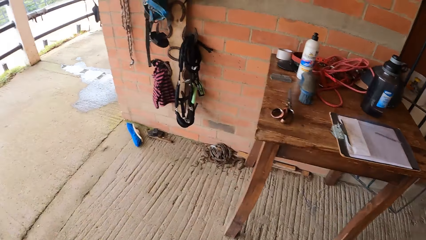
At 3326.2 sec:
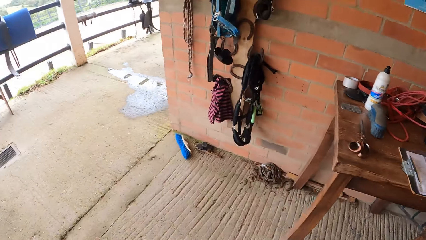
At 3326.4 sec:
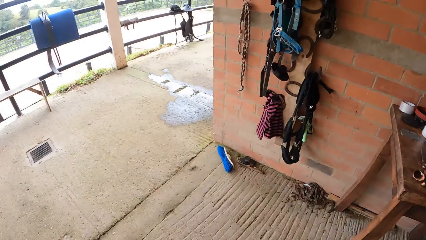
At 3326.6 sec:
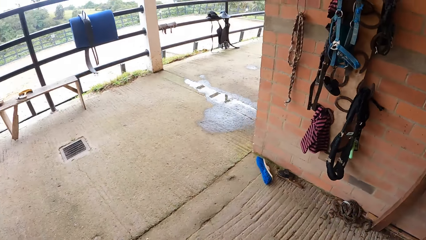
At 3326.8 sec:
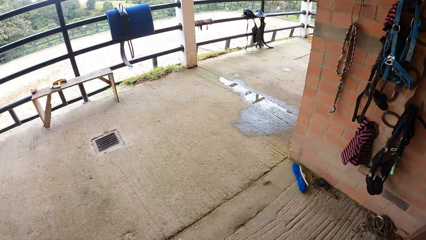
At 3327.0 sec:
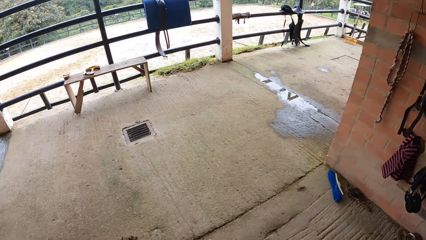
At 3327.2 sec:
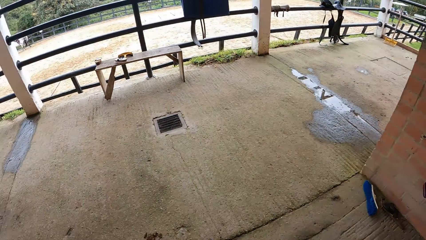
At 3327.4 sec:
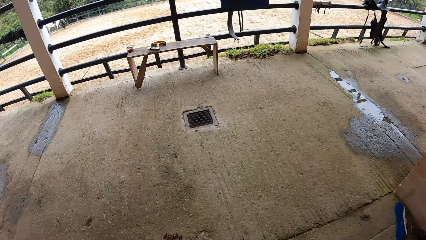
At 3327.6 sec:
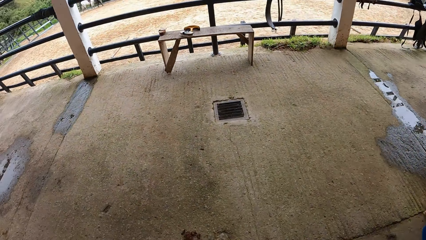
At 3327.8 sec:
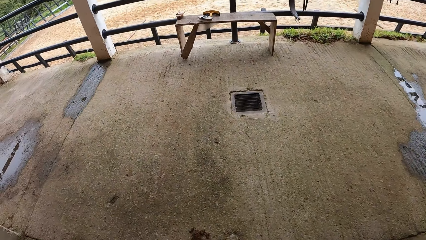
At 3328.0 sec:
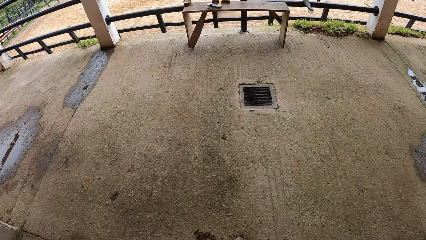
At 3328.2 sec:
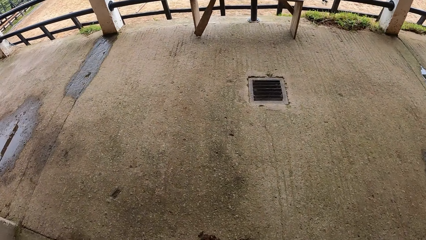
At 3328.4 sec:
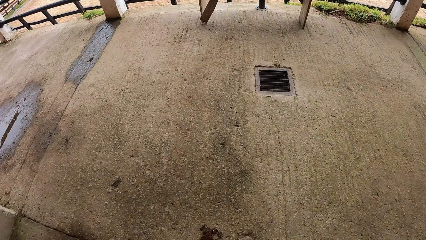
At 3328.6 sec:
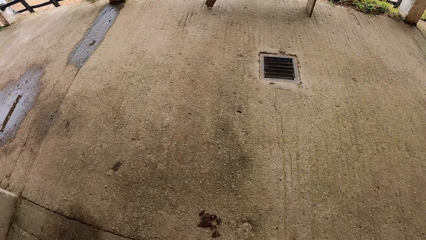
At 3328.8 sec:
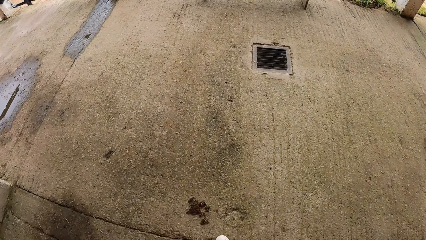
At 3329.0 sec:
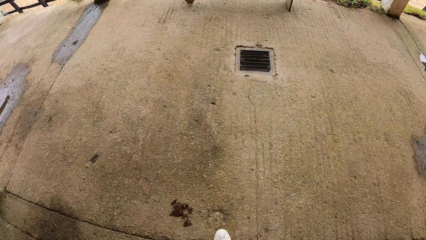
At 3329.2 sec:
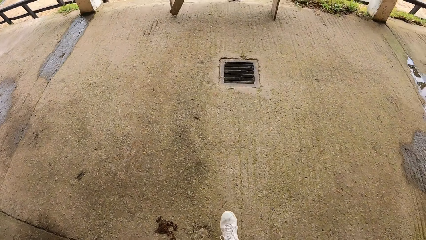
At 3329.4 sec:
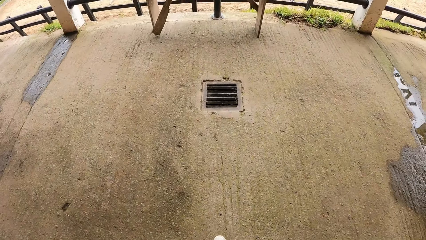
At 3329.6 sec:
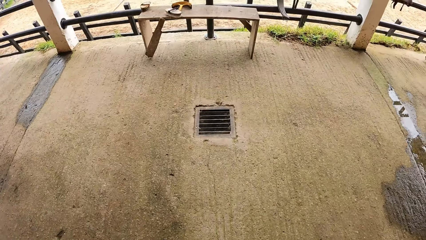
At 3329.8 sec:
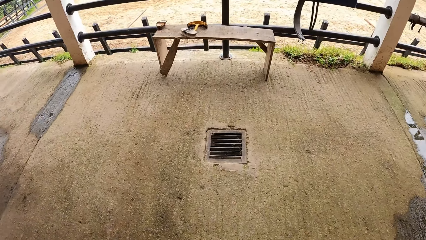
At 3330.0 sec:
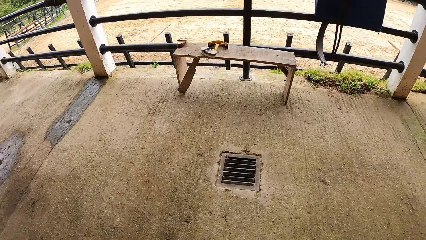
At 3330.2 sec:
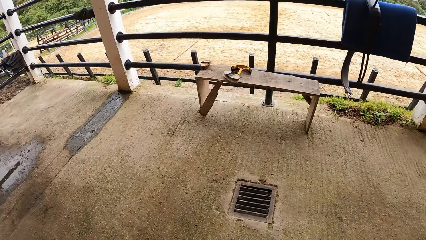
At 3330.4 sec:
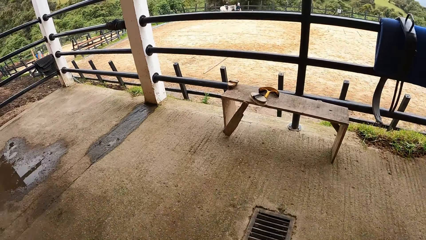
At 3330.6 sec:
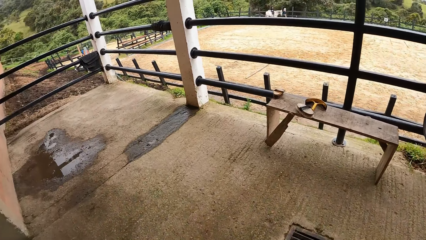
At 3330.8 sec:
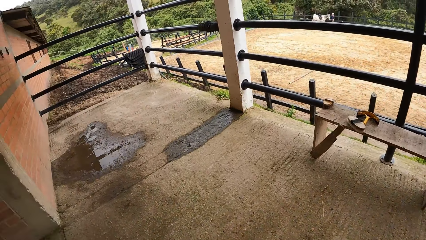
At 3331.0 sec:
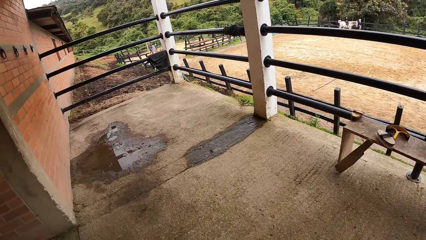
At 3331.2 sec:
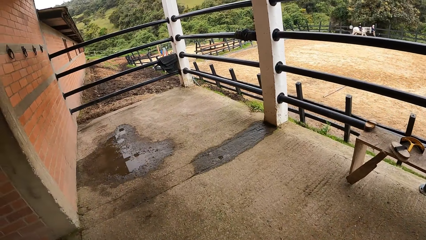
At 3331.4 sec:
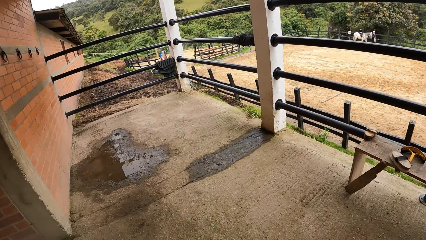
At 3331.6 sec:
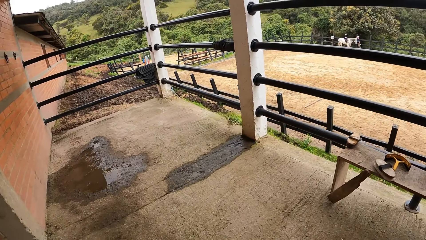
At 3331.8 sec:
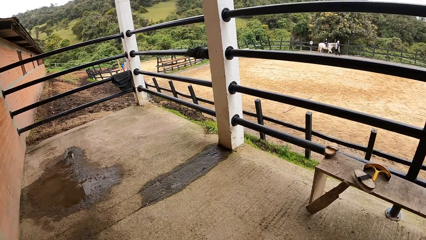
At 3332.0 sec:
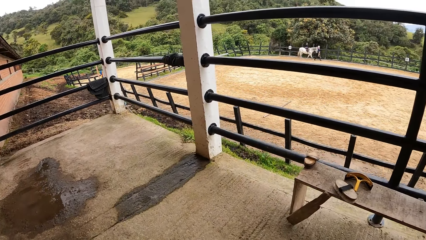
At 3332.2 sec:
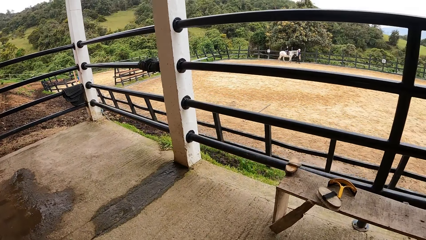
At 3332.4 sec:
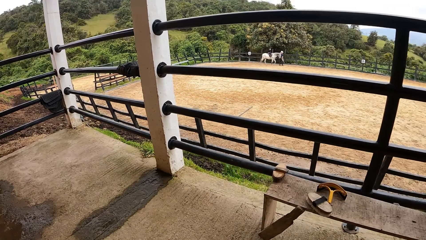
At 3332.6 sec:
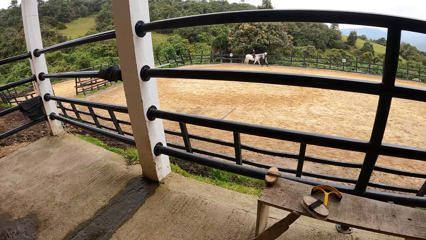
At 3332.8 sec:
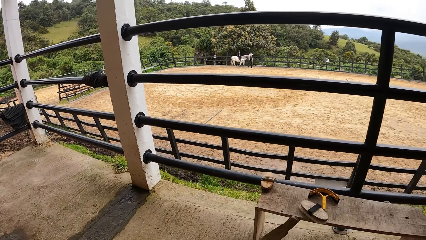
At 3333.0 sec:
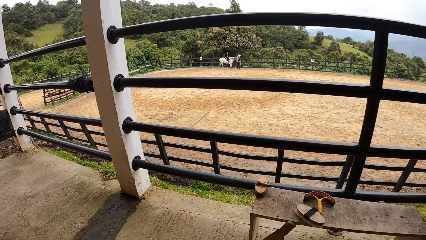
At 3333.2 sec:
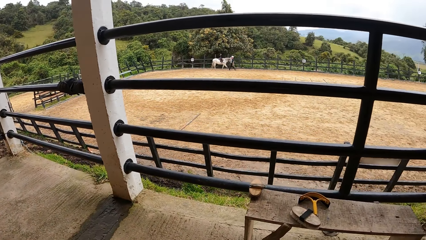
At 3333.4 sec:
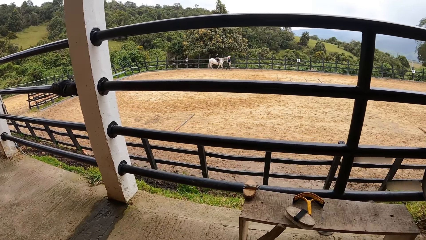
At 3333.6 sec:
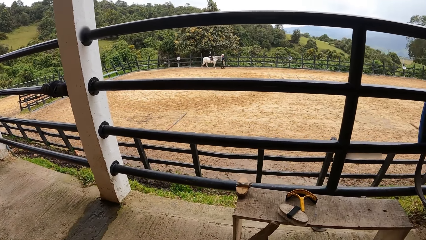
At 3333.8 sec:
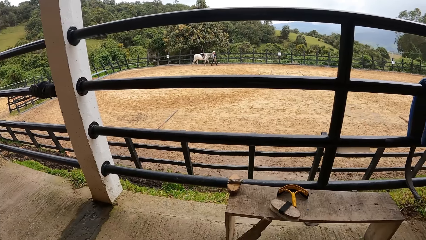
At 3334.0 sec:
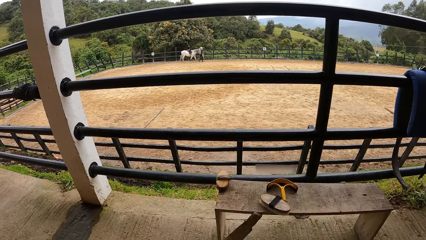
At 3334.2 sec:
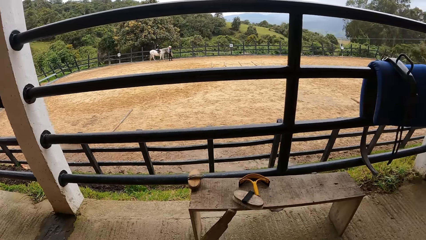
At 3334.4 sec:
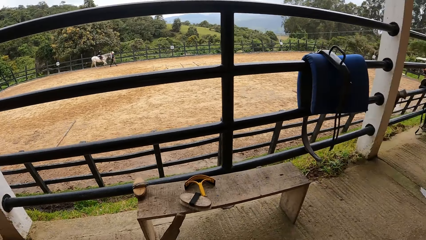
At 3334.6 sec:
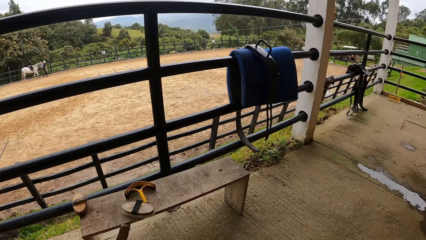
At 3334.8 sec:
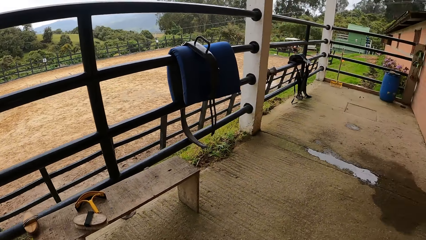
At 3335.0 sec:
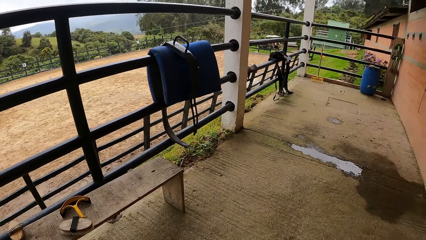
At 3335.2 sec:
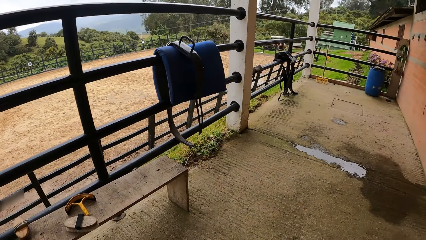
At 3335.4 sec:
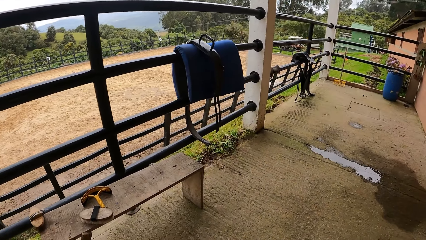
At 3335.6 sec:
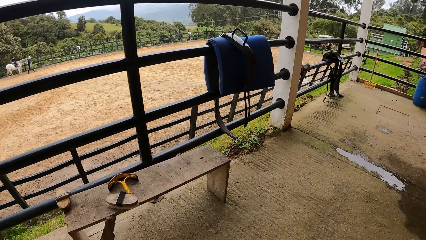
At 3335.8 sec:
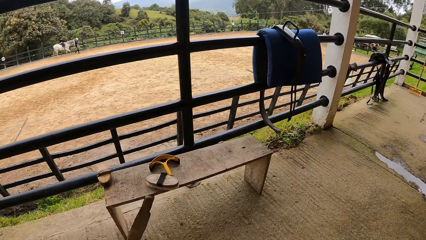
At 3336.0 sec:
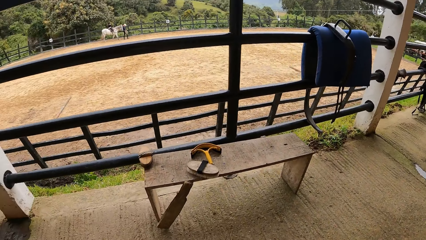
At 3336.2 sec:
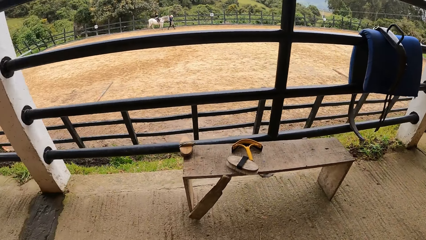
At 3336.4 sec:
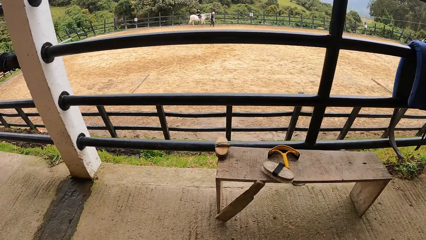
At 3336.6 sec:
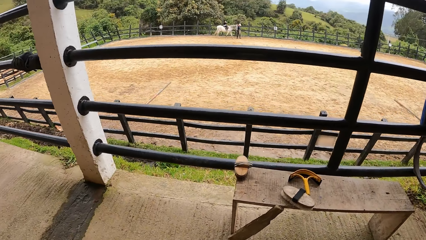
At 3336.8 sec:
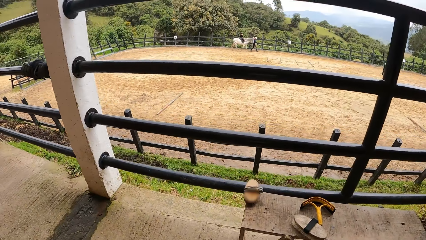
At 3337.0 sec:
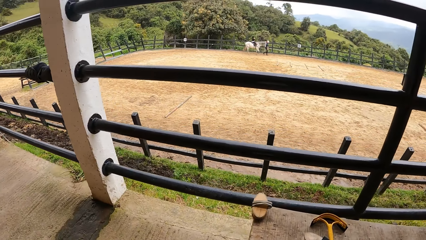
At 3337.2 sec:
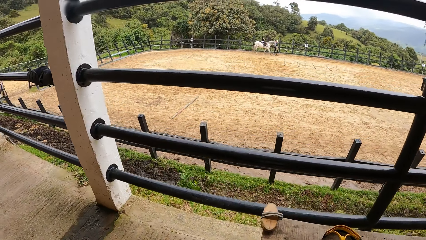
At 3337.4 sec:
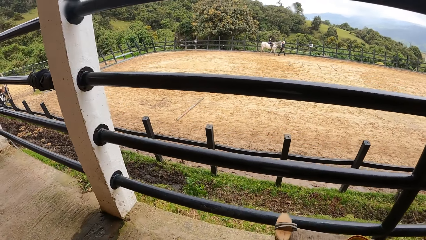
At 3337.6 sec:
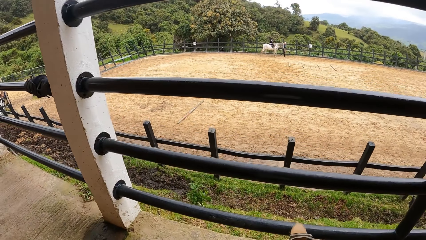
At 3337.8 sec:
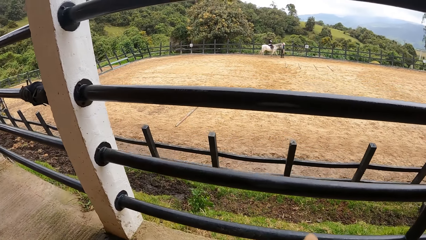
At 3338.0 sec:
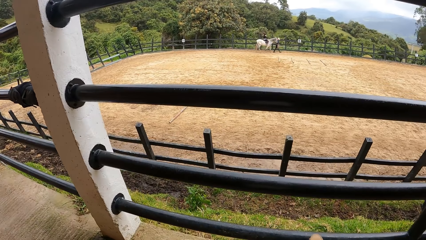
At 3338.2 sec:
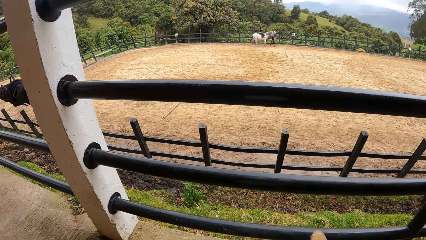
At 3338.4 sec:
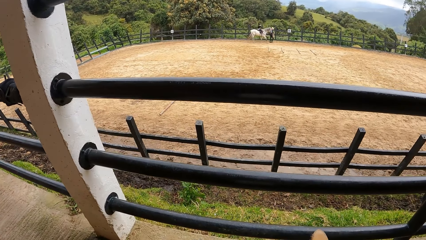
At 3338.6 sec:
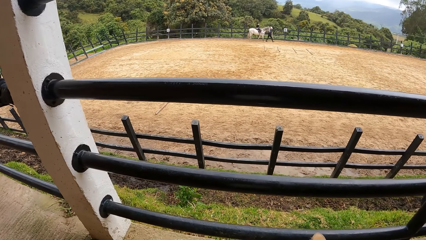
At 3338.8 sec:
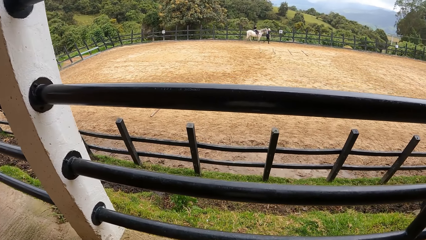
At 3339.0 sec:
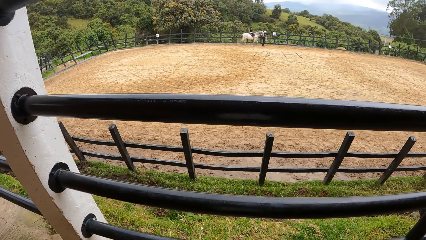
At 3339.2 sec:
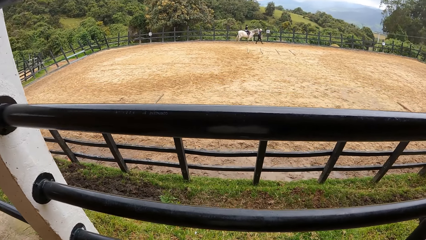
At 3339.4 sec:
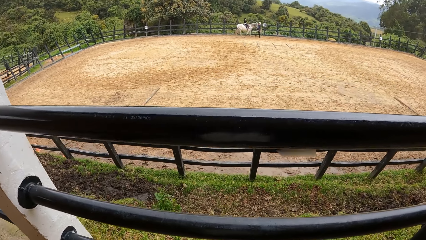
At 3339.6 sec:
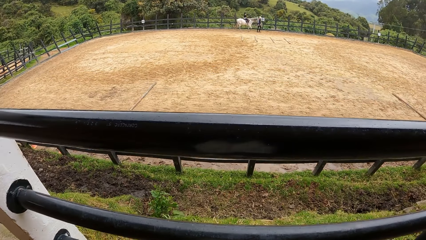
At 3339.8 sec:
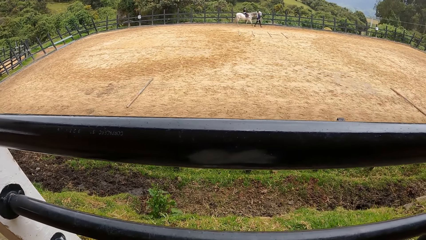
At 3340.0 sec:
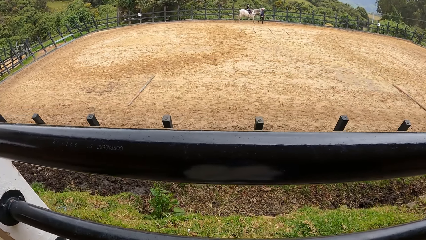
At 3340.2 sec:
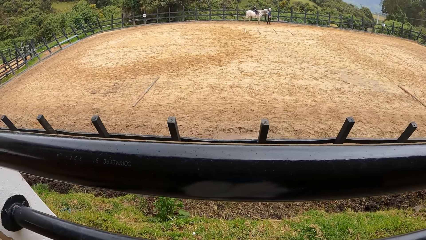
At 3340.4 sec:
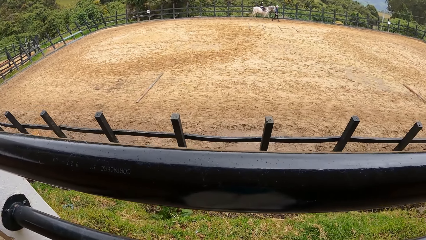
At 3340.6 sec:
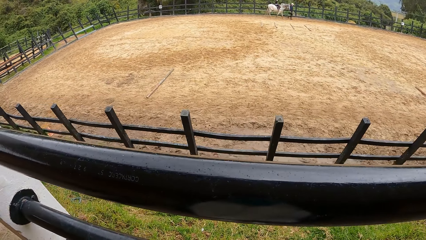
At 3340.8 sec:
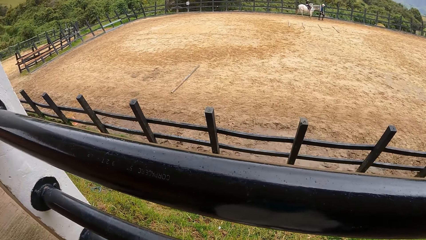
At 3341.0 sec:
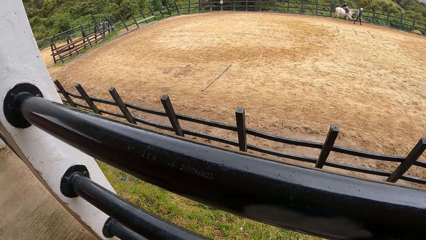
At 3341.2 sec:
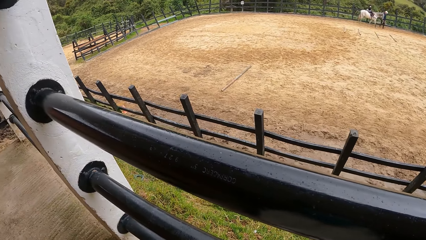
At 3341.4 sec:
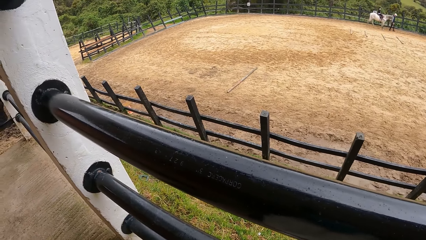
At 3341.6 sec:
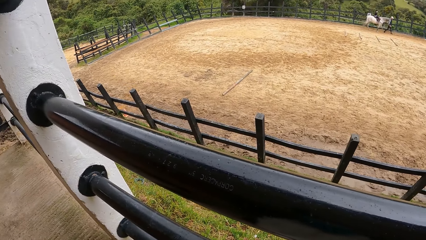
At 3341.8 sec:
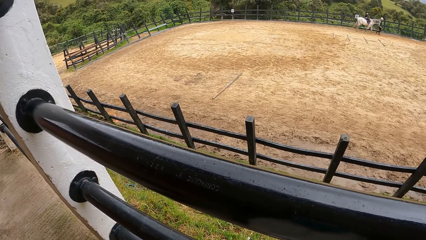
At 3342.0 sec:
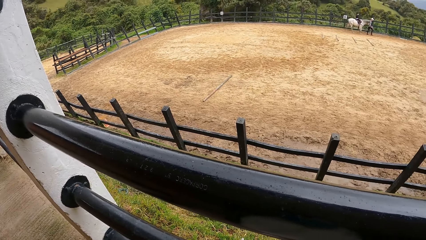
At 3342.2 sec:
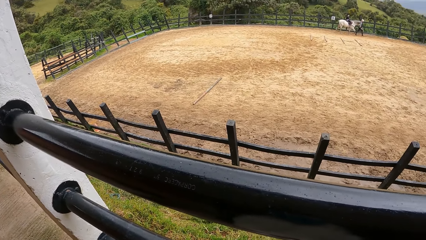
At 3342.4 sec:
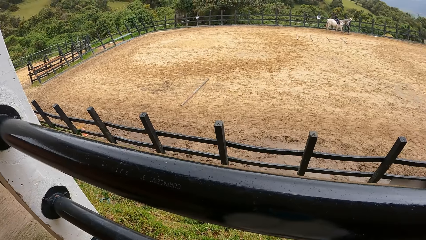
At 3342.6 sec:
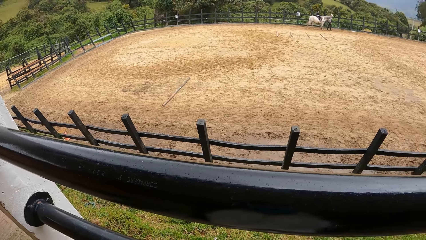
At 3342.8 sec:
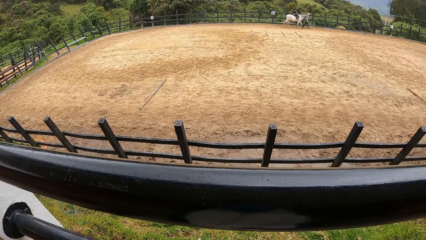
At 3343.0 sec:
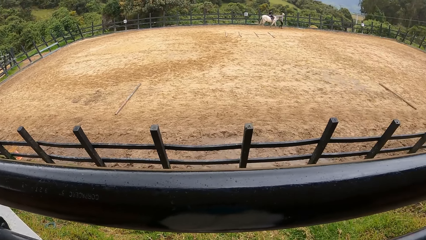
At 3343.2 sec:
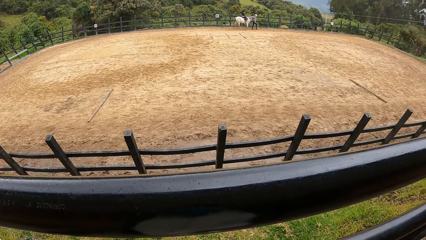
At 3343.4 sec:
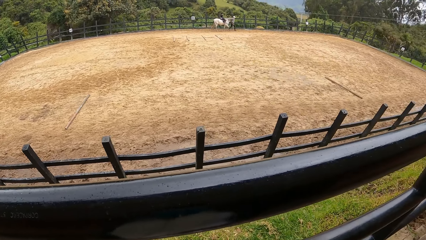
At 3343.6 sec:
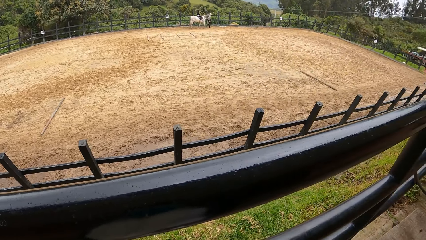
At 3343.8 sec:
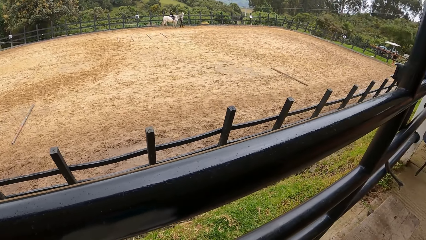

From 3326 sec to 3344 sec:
The camera wearer observes a rider on a horse and a person in the paddock. They walk to the veranda.
